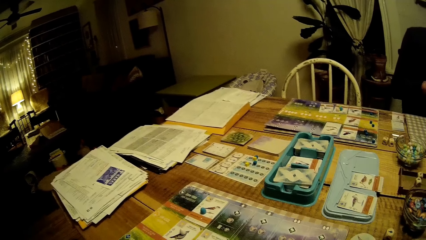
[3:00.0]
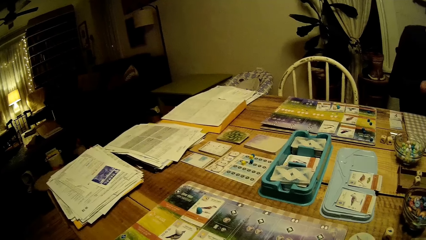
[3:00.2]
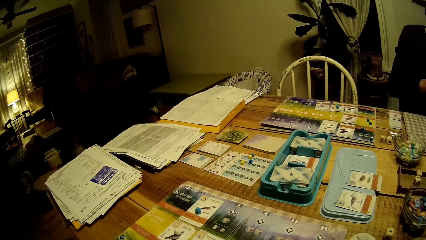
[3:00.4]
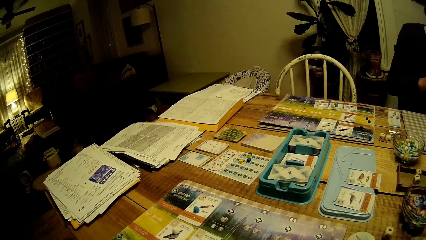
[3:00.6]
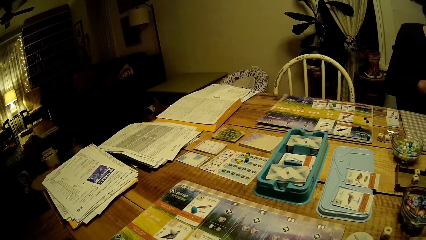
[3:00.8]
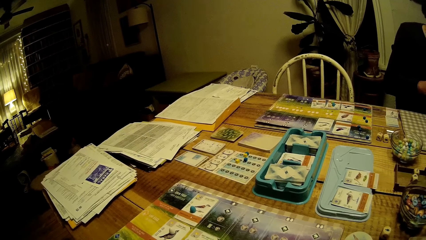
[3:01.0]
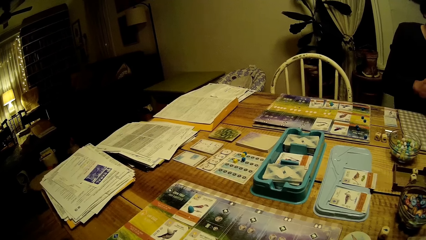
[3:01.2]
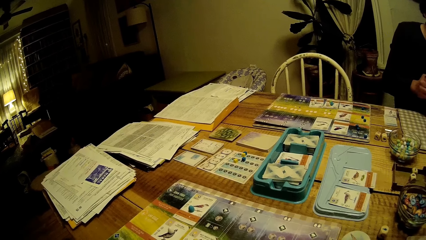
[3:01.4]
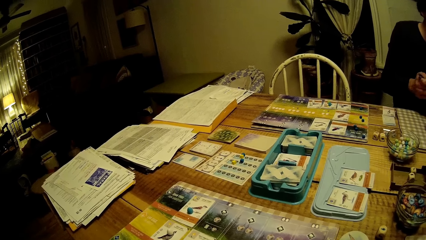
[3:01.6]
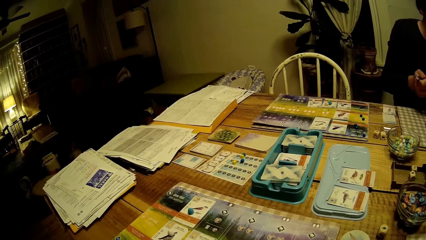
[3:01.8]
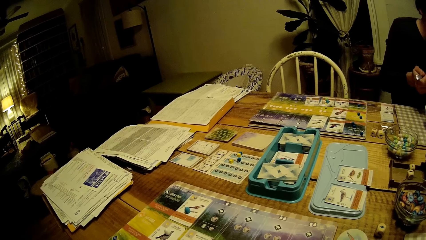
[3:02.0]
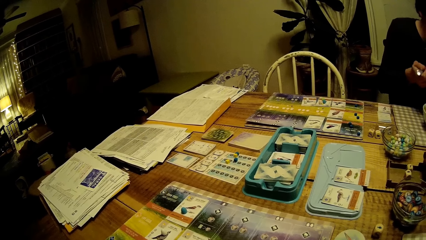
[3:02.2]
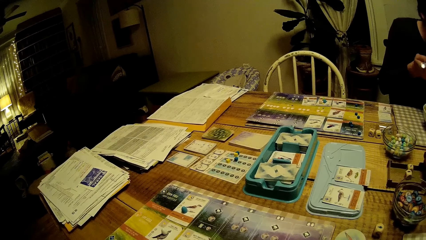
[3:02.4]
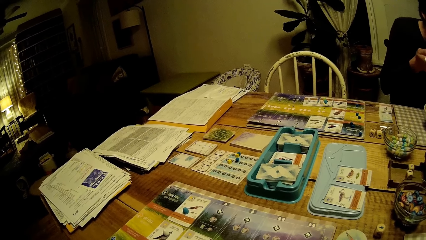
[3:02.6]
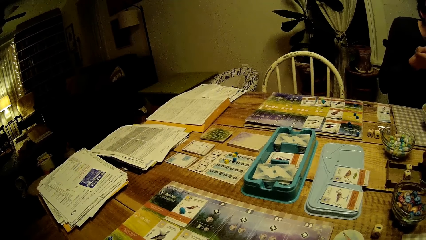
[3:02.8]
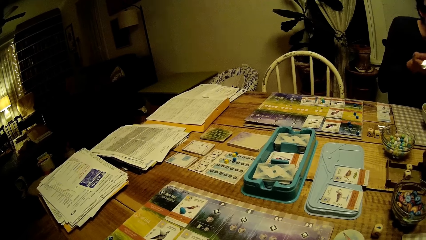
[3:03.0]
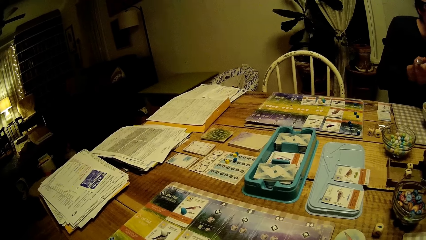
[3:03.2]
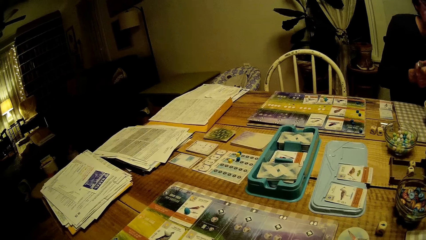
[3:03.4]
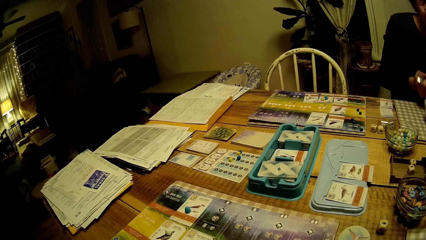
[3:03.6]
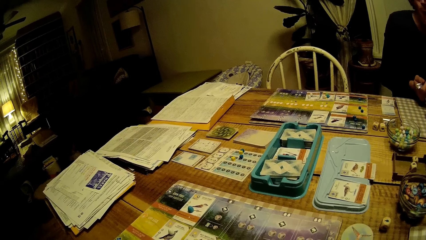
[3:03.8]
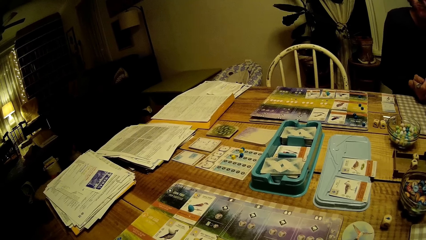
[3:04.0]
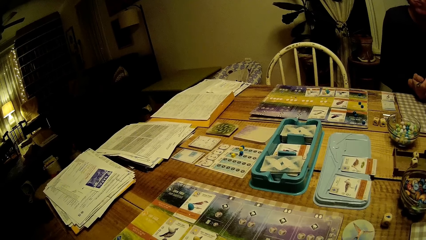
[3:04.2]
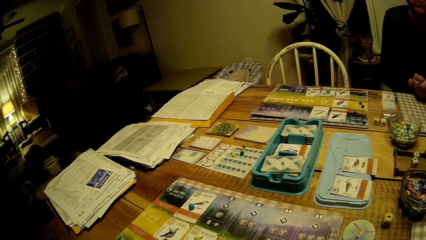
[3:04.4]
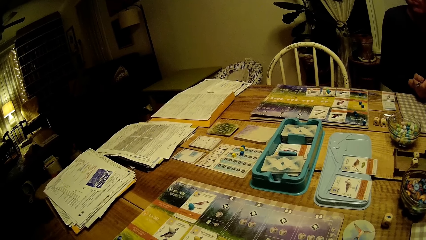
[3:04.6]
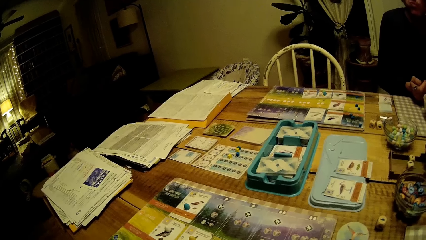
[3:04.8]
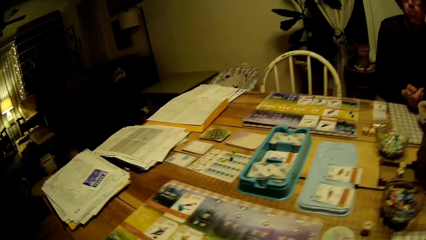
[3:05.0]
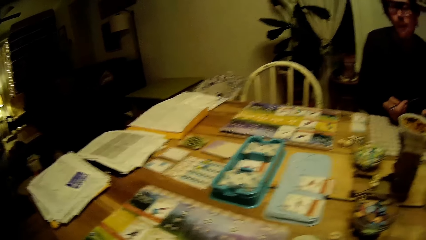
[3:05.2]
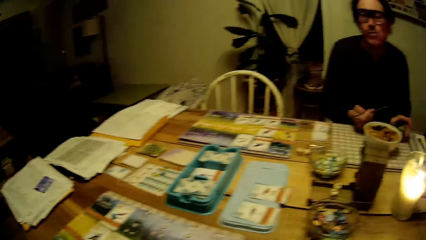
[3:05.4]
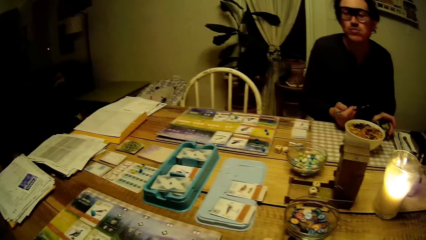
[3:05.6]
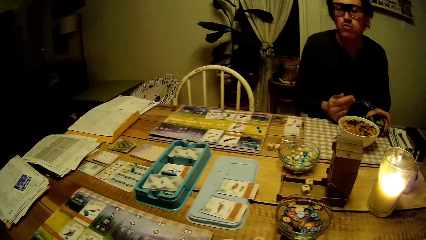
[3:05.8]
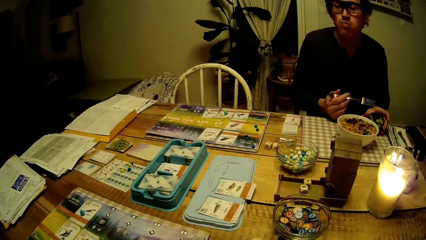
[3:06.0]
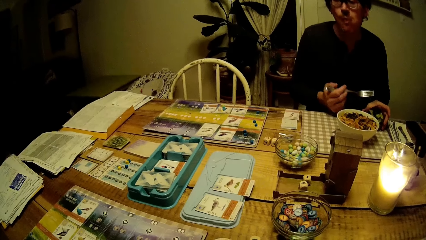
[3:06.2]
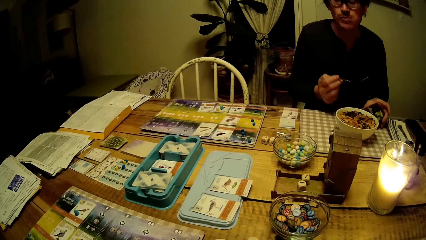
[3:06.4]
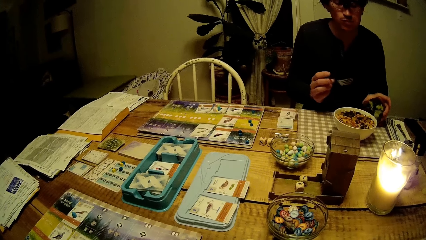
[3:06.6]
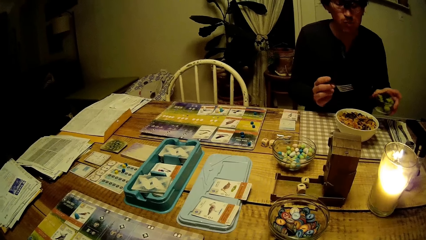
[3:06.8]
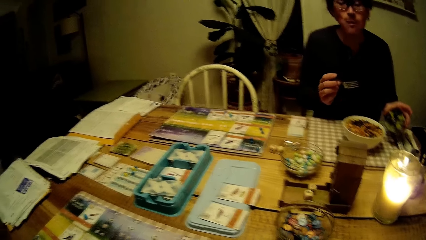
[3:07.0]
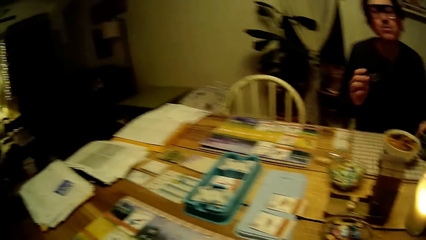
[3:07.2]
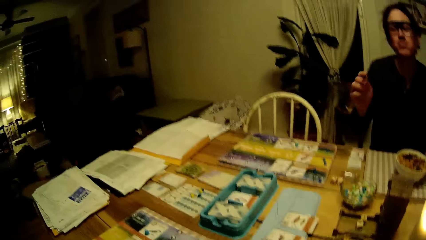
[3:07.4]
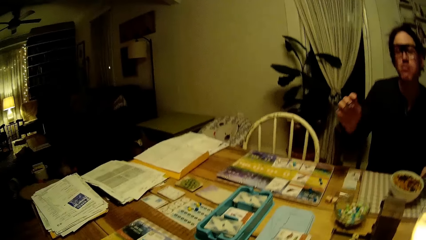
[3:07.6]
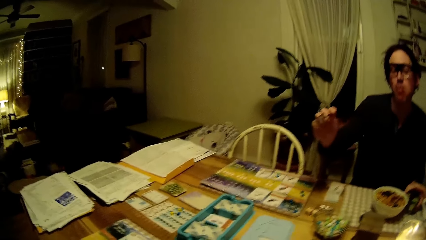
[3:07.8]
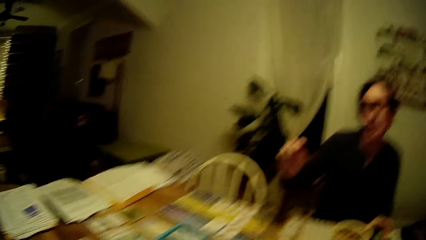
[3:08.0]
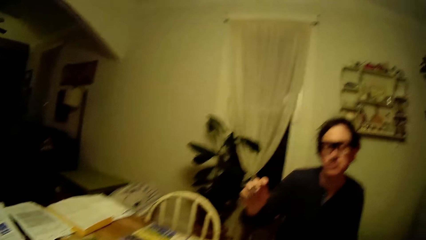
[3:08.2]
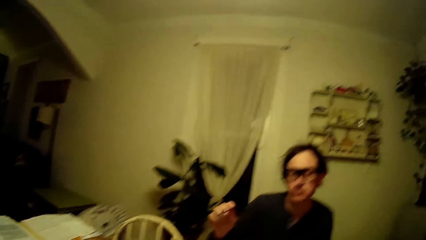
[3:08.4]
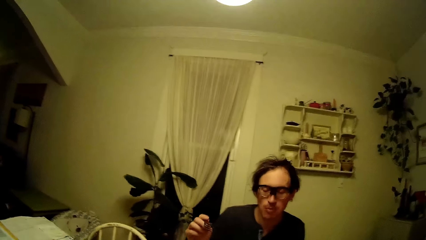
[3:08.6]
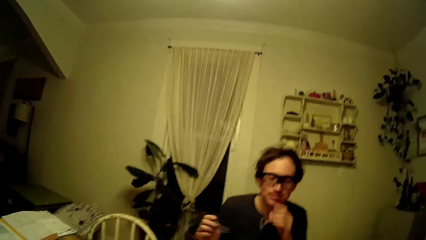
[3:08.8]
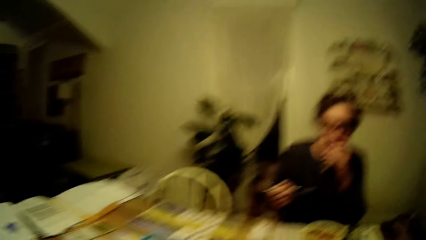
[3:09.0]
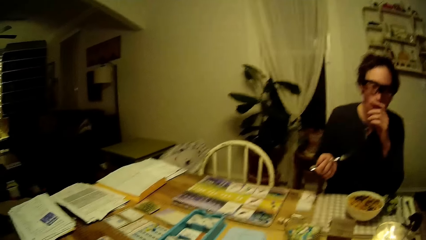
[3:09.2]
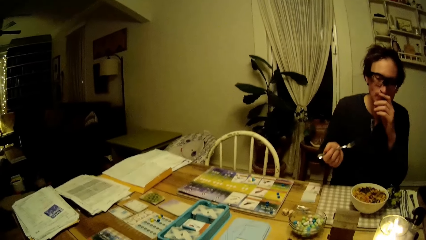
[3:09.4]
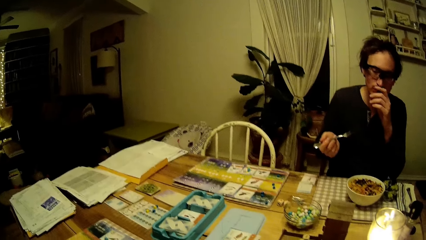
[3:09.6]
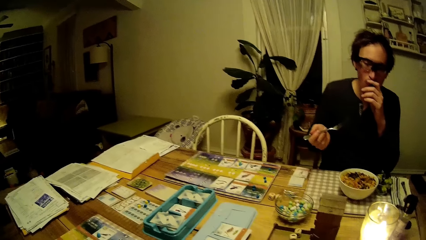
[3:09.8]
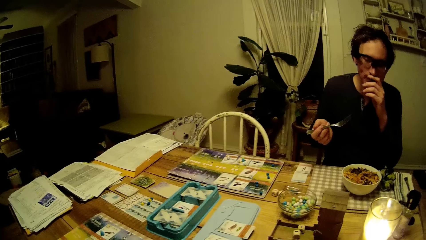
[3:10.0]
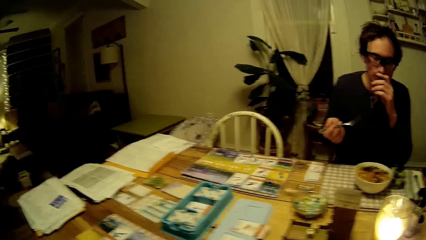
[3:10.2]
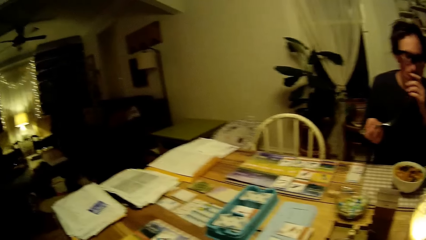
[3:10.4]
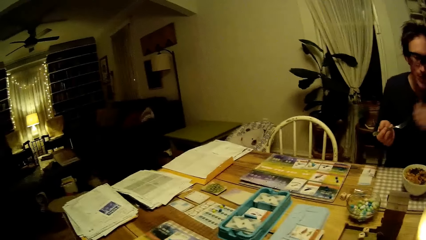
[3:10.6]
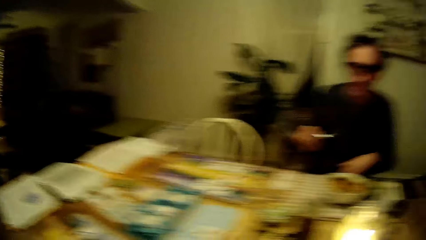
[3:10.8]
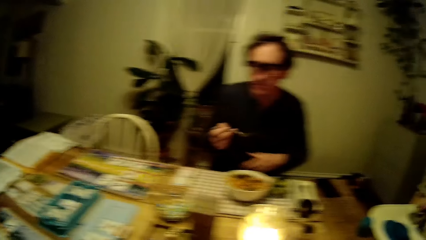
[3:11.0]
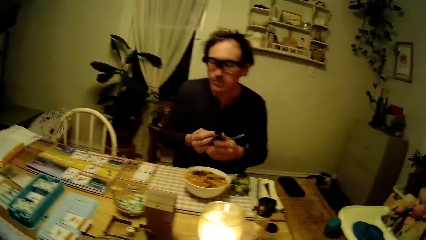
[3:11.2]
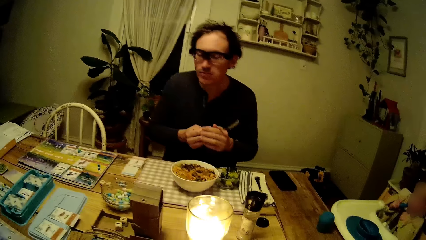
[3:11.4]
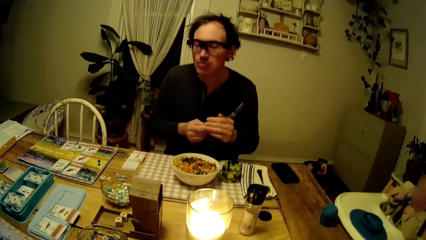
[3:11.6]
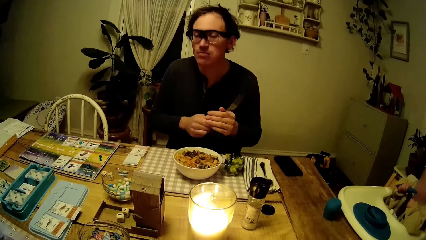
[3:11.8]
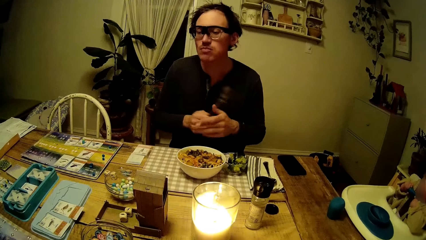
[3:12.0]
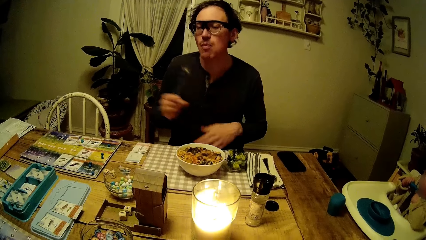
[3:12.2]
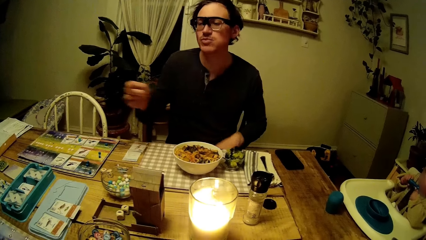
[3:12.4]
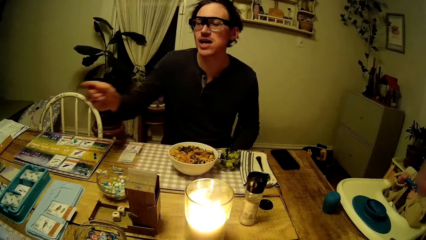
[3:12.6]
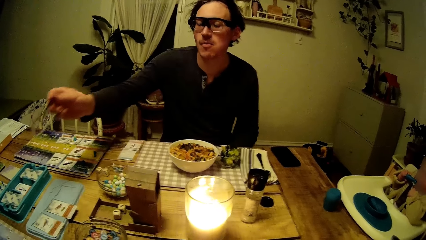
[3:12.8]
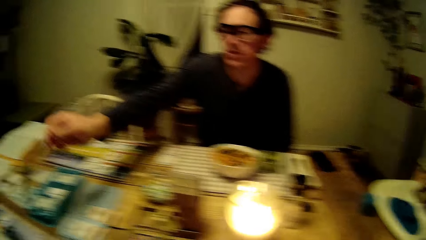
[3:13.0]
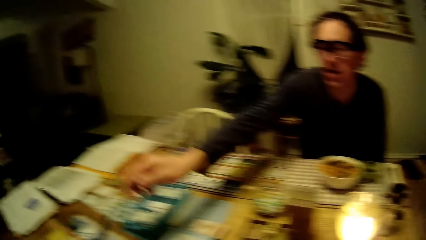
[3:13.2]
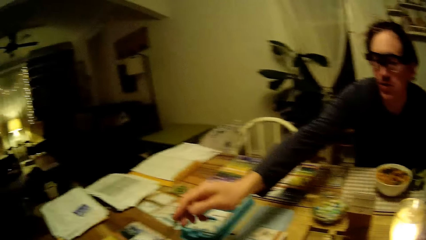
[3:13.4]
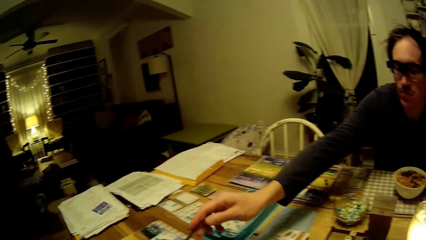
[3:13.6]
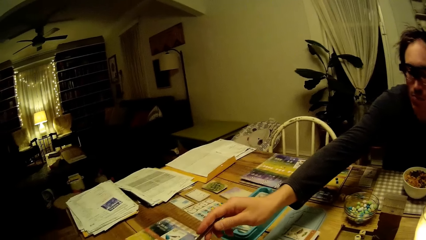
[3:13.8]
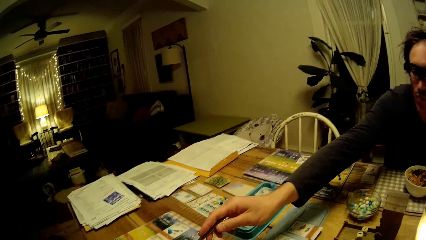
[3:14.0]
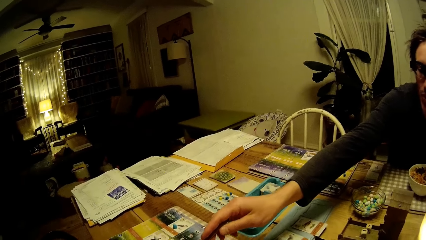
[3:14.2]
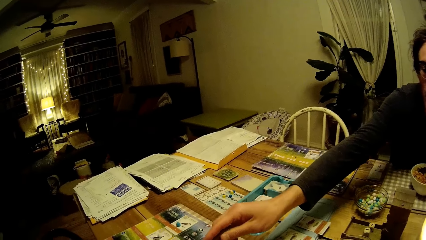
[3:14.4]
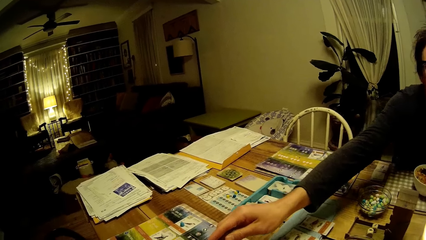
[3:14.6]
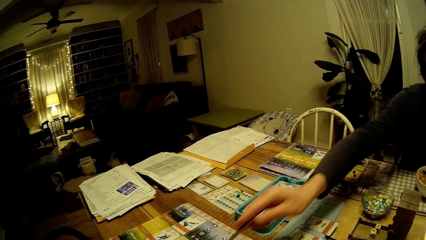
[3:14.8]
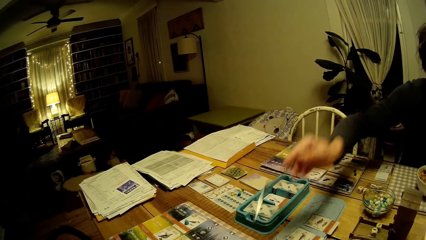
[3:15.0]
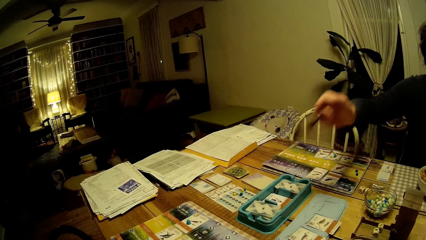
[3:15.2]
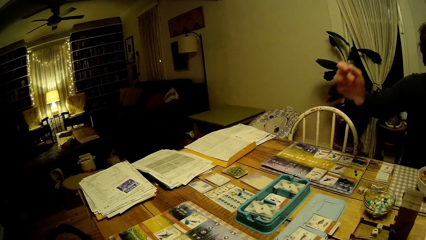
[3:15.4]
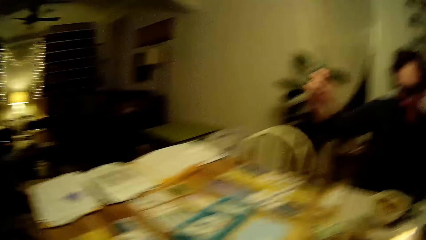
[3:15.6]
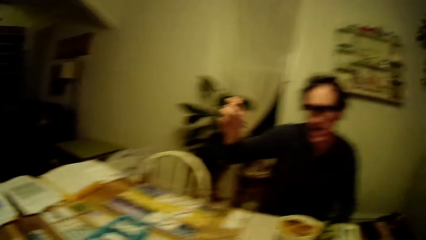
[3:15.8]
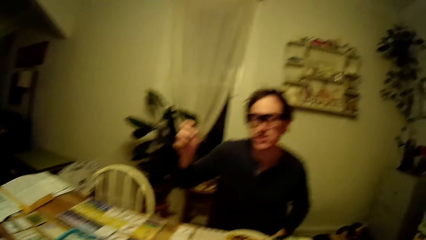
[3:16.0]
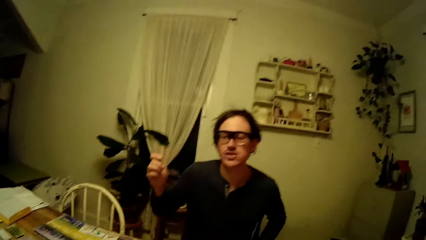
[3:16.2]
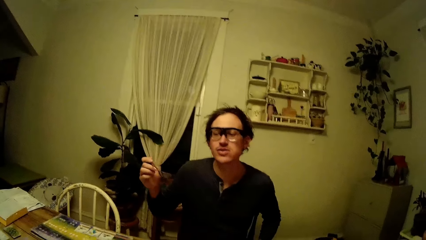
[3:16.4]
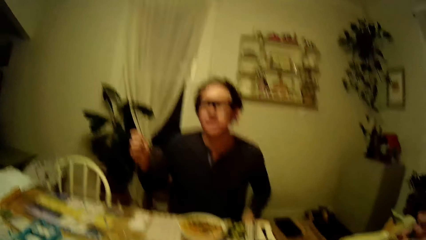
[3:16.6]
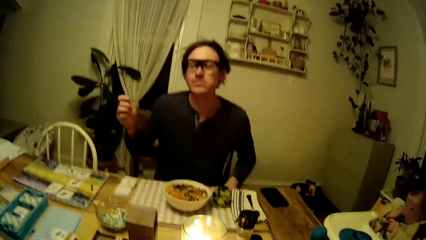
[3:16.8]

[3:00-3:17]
A man eats the food. He moves a glass on the table and moves his hand. He drops the cup in his left hand on the dining table. He touches his mouth. He changes the hand holding the fork. He points at the cards with the fork.
